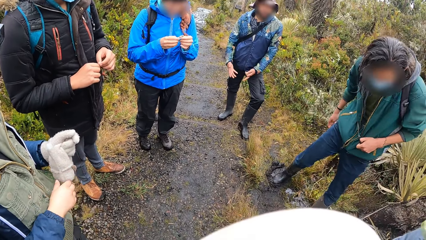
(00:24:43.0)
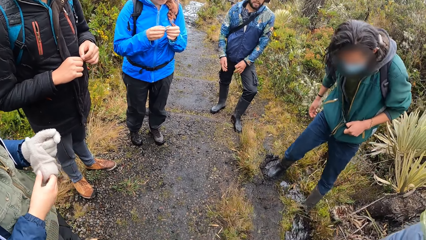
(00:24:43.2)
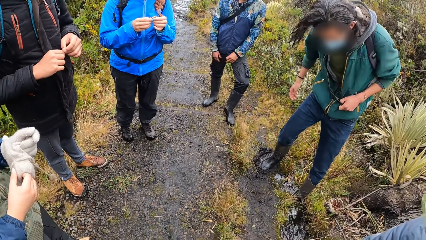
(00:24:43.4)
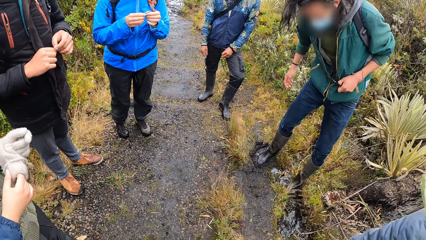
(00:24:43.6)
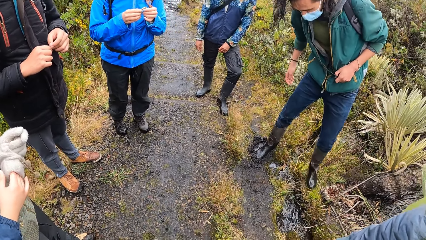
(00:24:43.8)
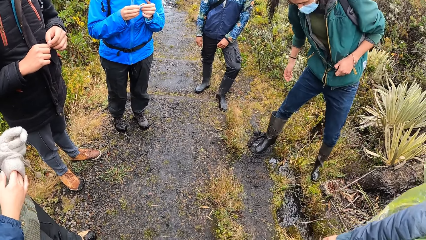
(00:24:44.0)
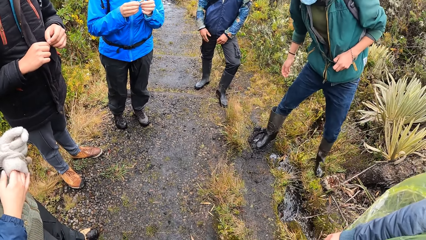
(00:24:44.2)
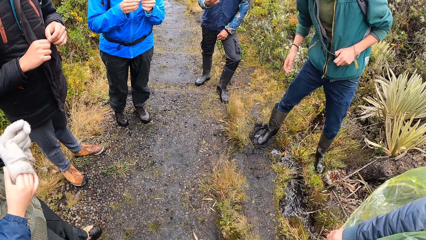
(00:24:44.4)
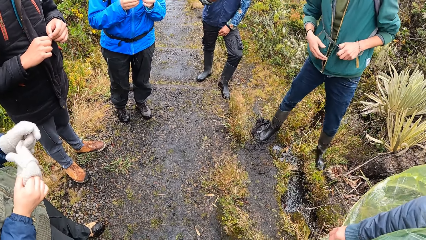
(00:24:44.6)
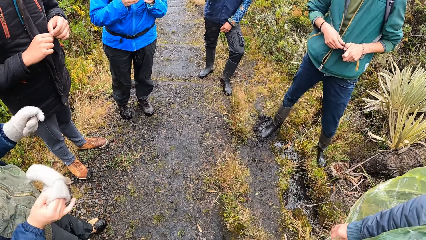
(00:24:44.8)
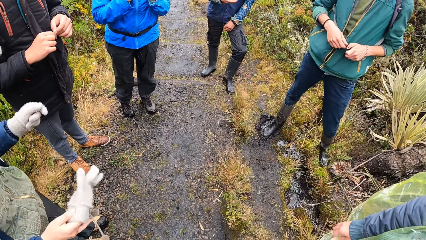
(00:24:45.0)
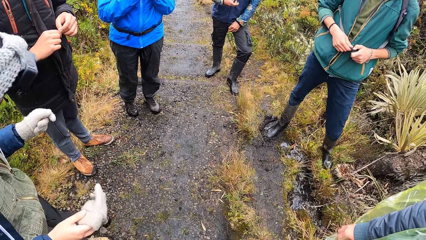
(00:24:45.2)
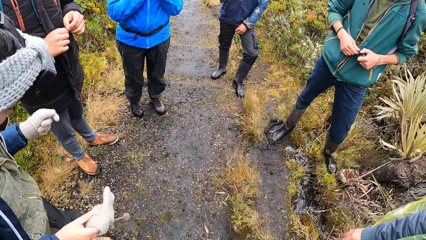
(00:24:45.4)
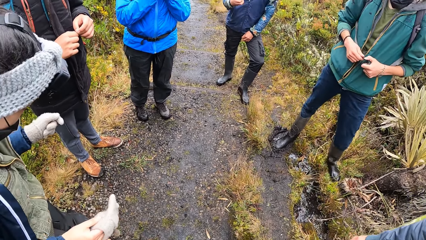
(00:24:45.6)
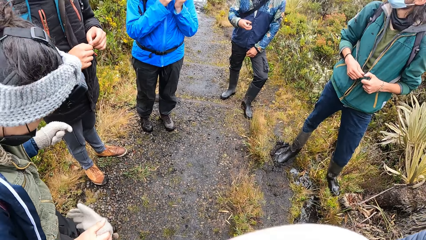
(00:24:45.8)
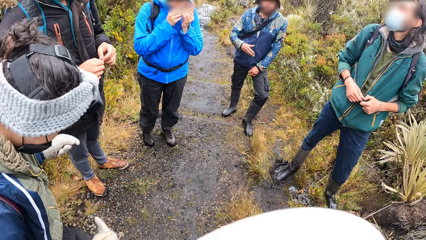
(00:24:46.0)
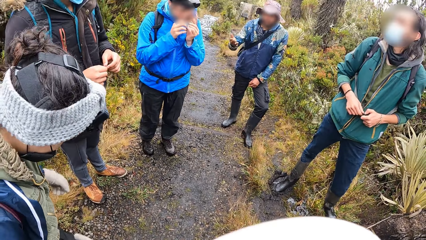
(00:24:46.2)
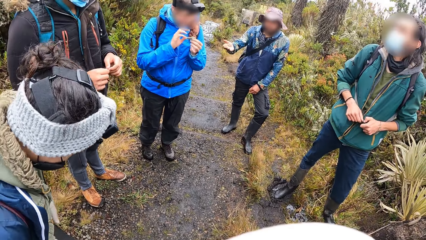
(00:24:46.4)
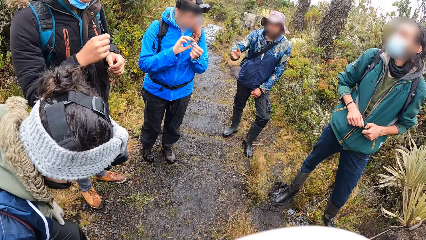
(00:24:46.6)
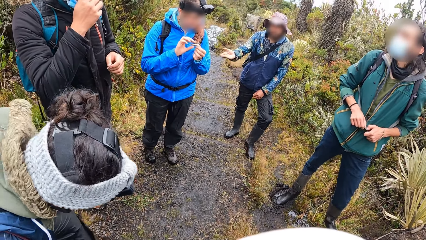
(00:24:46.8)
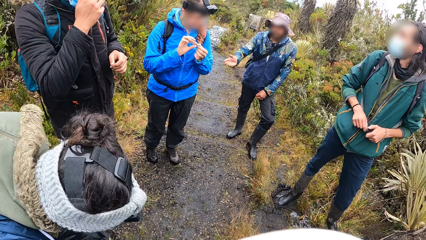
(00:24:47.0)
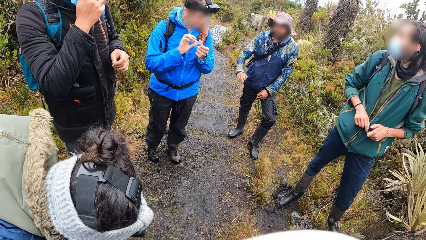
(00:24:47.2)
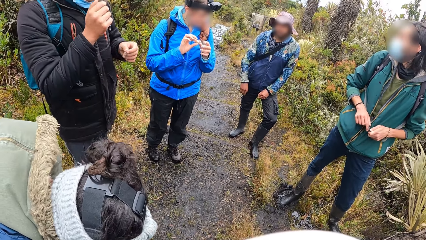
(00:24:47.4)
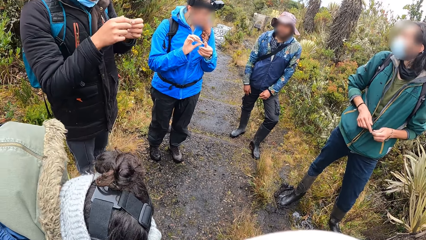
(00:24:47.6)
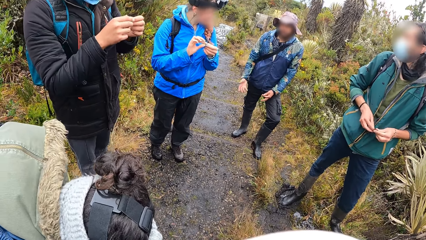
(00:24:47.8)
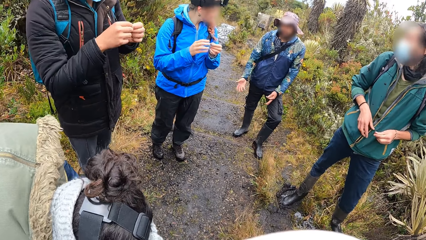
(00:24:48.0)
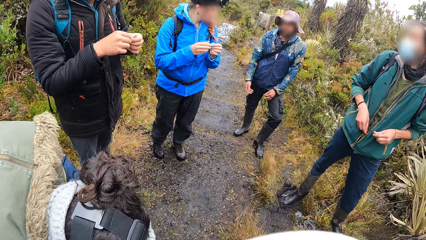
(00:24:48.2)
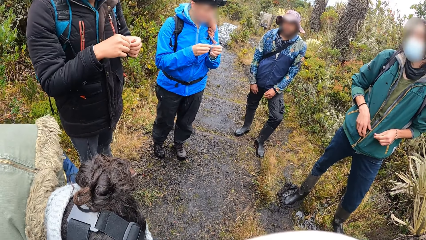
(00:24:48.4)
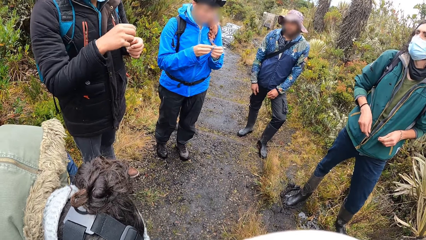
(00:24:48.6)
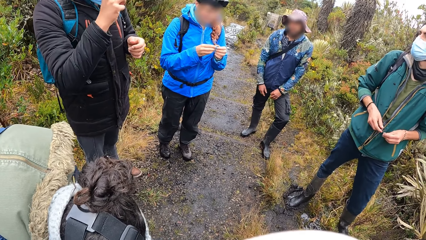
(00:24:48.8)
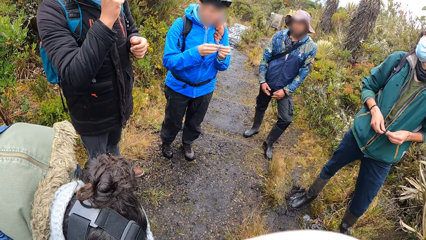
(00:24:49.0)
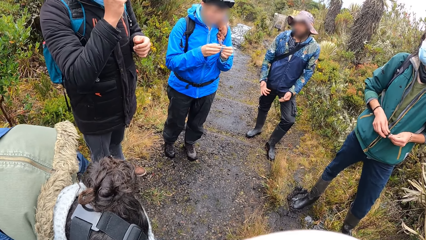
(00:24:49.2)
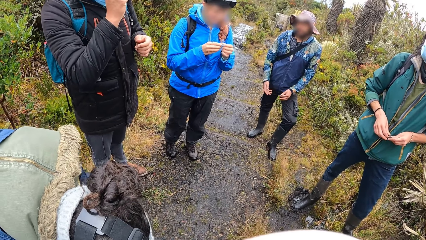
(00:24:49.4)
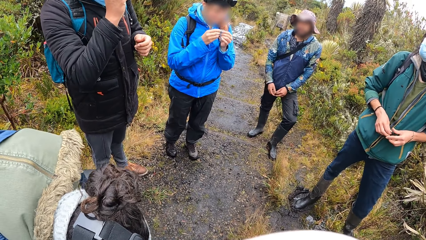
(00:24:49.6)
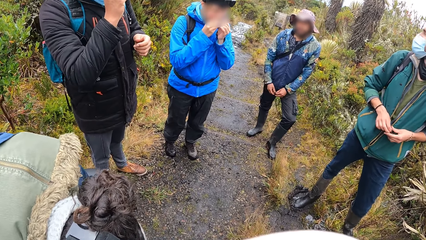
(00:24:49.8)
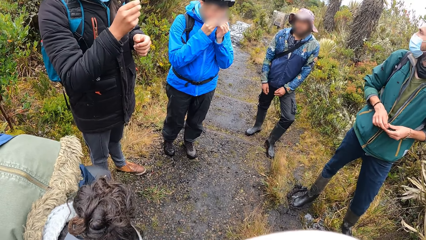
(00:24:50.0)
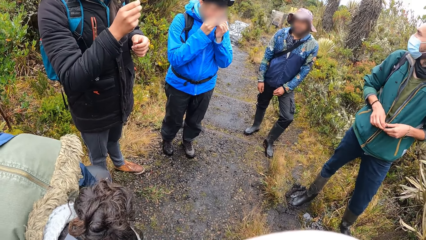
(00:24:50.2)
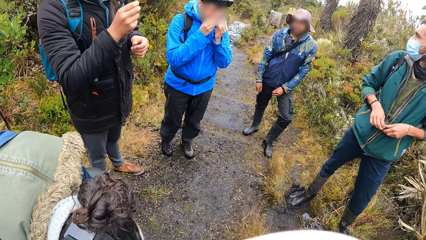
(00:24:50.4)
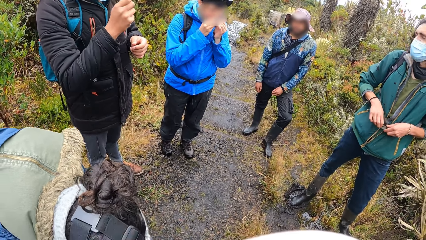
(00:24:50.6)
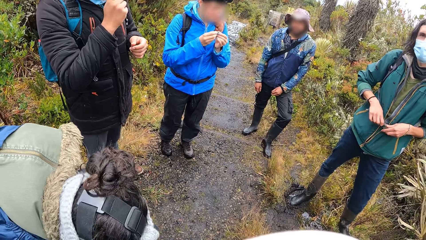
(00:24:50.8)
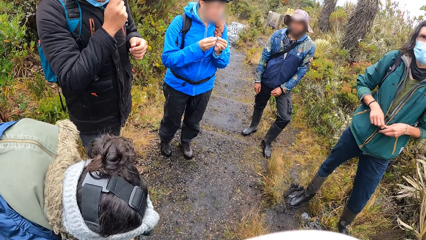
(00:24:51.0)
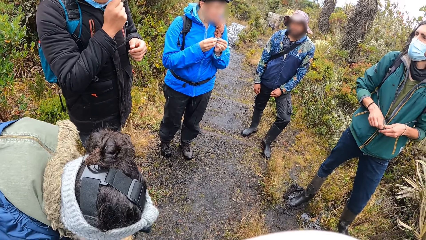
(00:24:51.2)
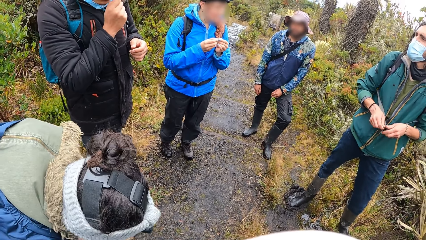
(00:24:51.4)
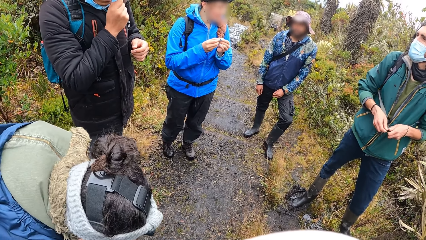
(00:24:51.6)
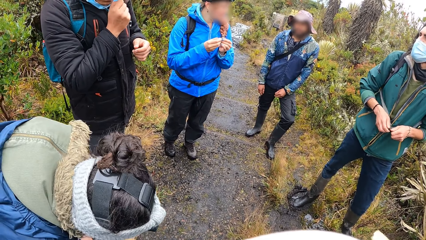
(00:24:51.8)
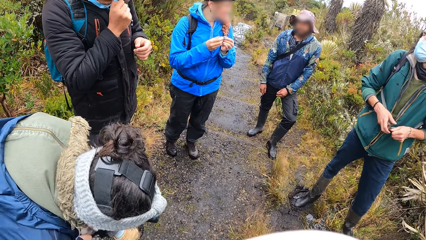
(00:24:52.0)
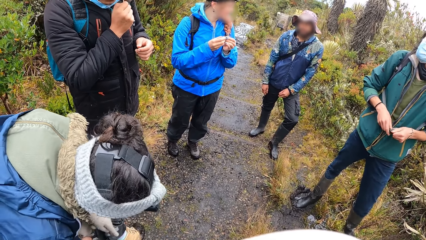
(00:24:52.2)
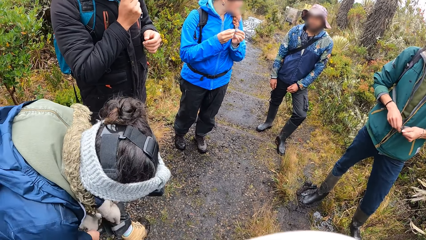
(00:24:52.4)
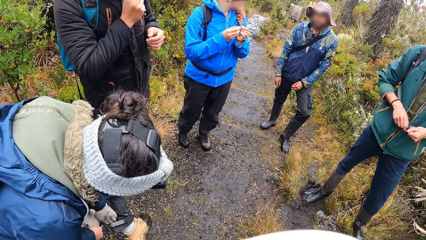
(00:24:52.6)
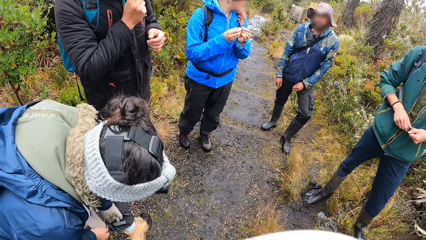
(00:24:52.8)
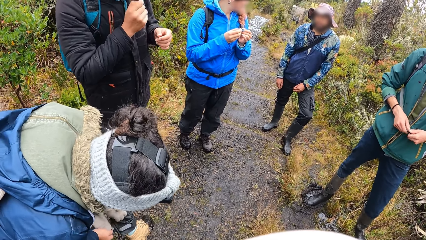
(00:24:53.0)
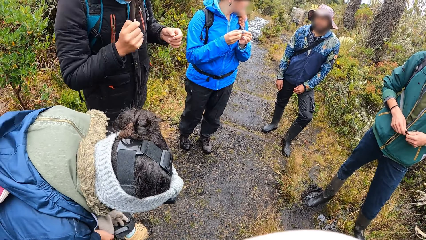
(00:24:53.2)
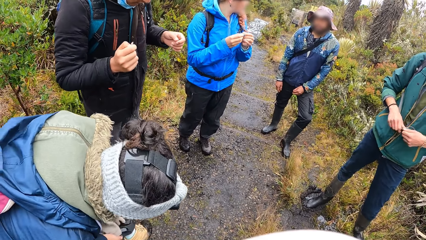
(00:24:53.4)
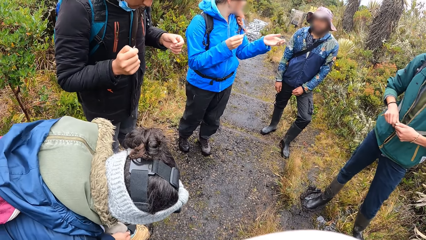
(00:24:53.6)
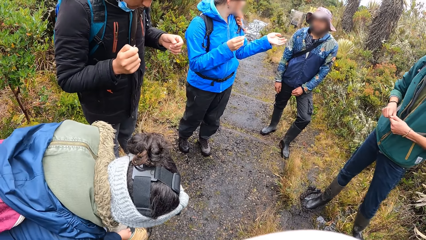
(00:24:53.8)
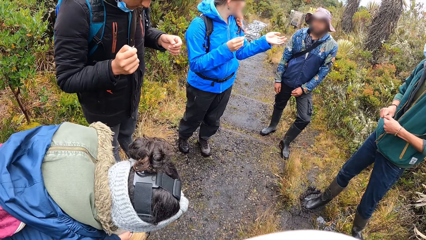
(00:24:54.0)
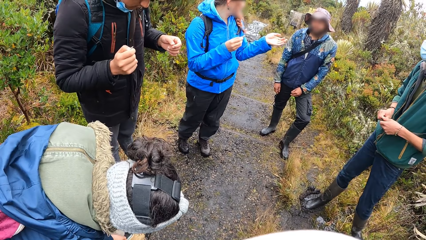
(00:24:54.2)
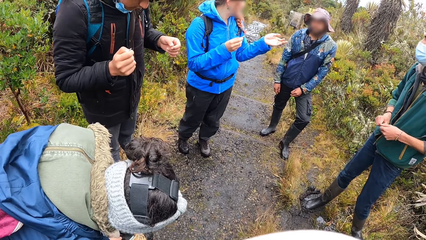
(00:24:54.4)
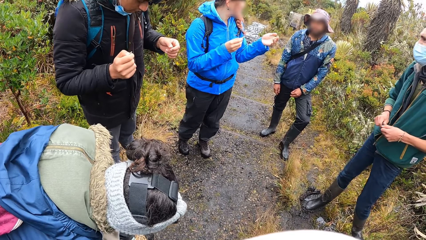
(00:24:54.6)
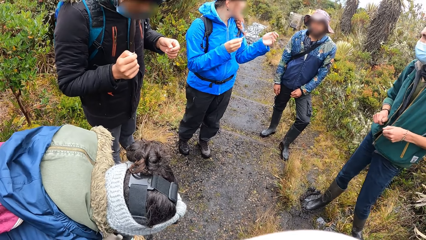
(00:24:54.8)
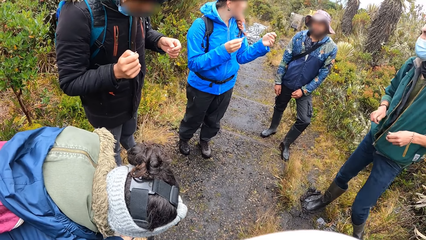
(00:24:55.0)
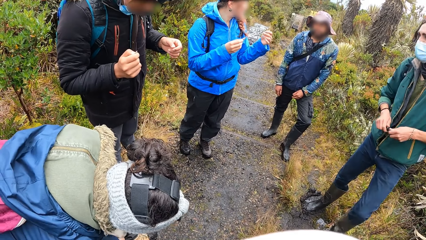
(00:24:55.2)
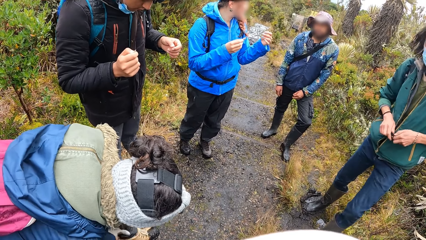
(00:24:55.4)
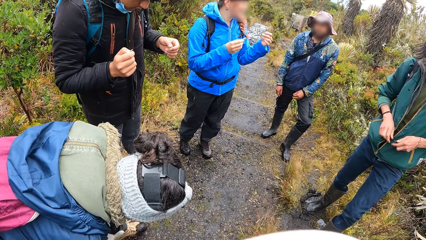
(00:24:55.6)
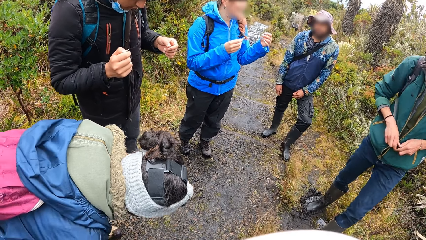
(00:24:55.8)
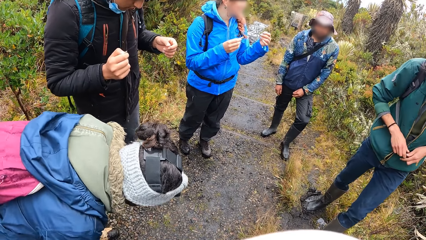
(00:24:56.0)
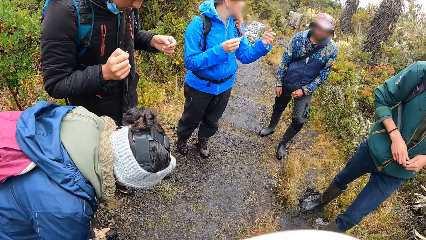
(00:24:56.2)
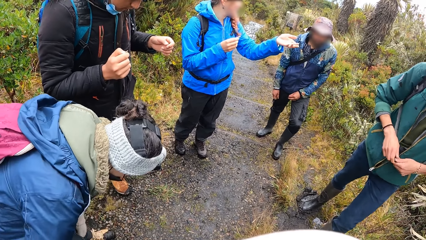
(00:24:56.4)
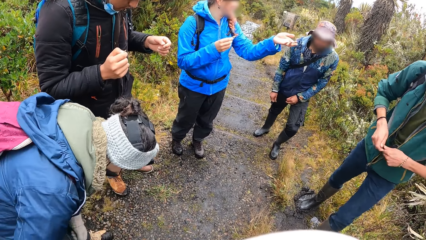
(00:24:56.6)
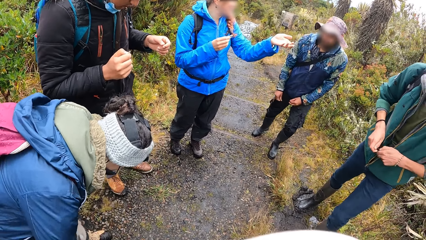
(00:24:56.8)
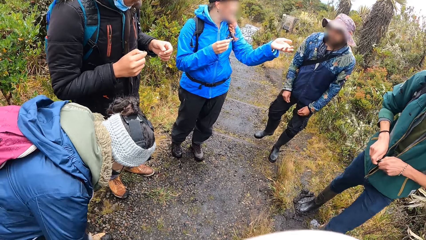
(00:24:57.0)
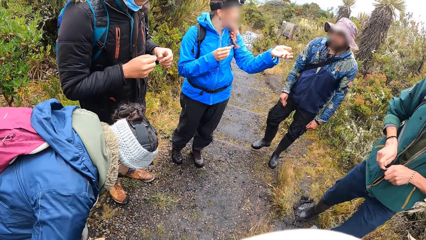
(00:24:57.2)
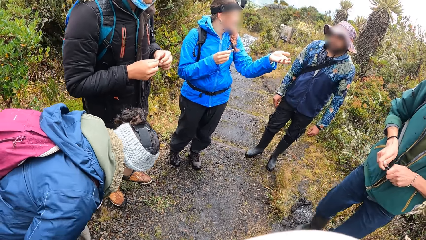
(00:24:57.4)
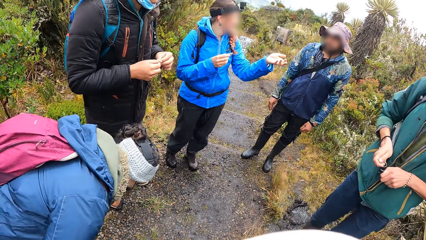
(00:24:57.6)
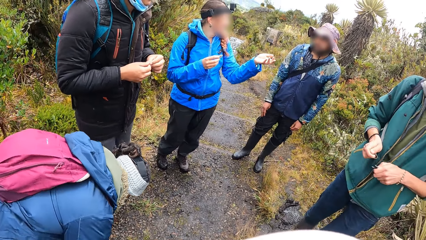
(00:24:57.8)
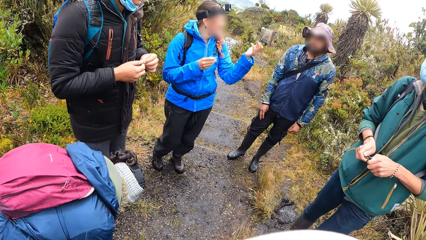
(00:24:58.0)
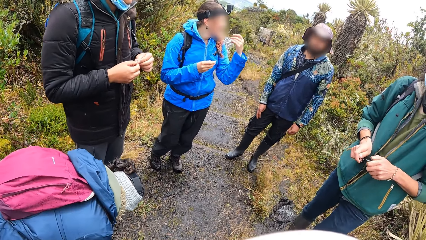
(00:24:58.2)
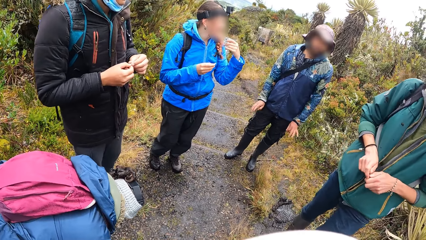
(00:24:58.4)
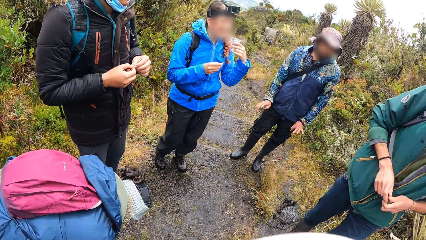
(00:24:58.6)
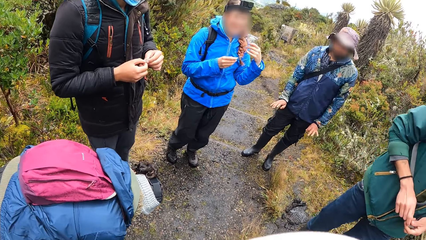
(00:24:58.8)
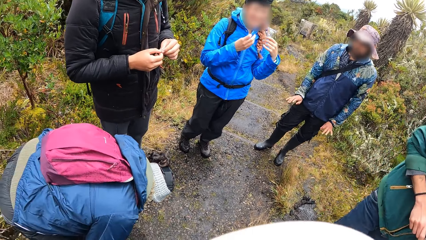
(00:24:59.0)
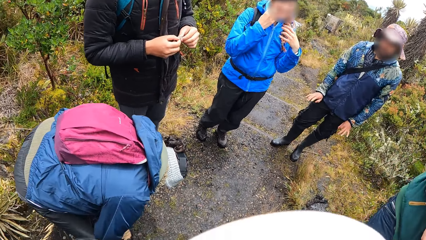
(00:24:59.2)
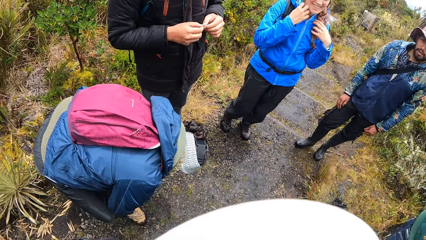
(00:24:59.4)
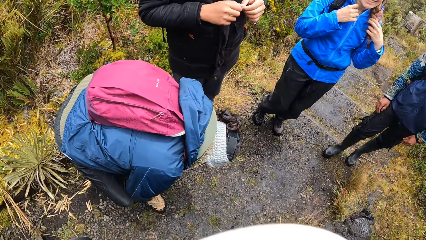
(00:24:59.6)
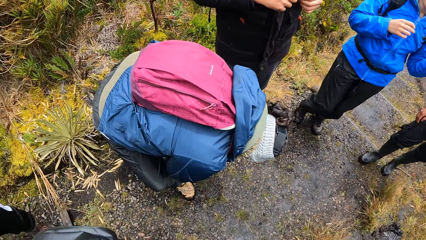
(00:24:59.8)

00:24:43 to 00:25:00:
A person moves hands. The person touches something.
